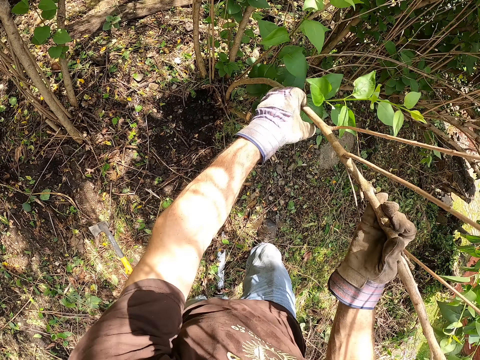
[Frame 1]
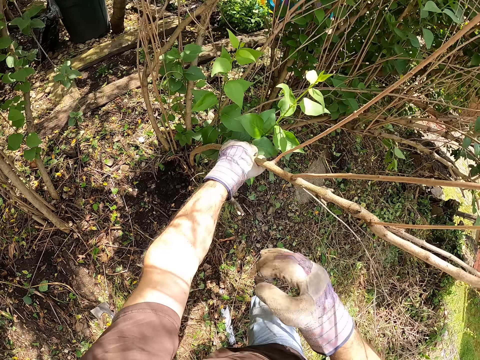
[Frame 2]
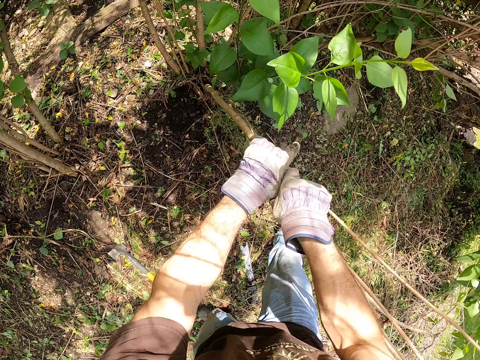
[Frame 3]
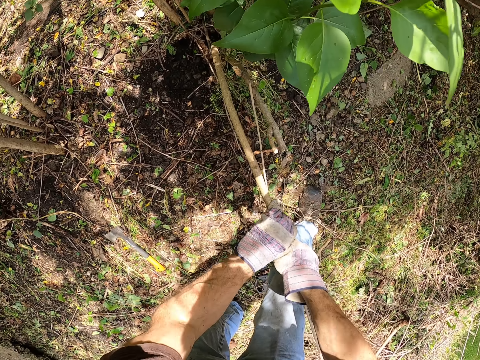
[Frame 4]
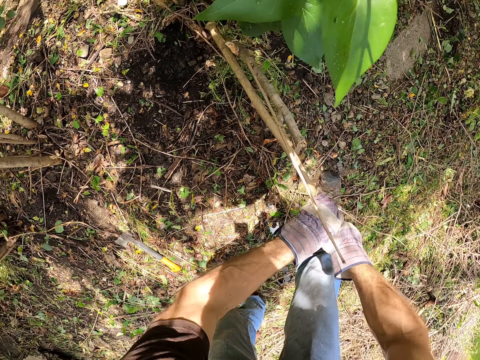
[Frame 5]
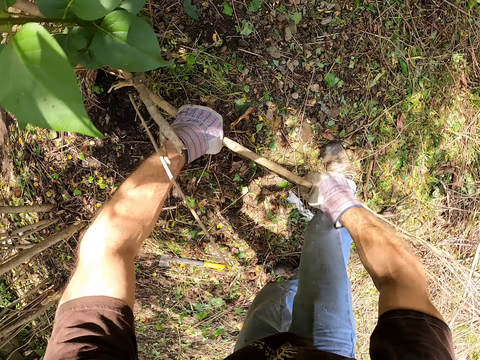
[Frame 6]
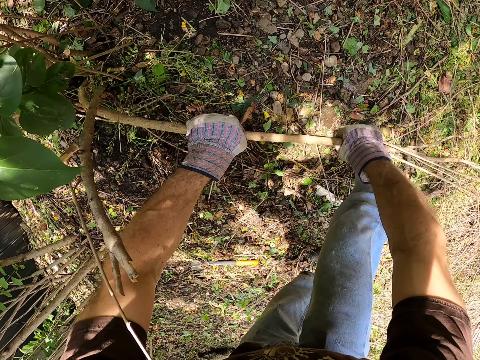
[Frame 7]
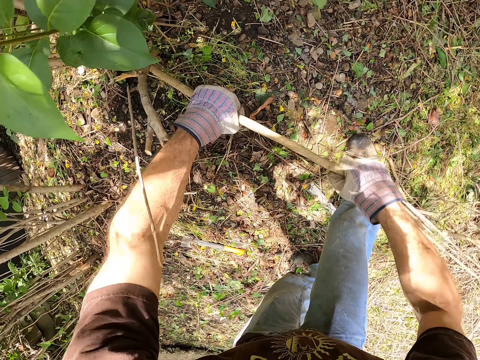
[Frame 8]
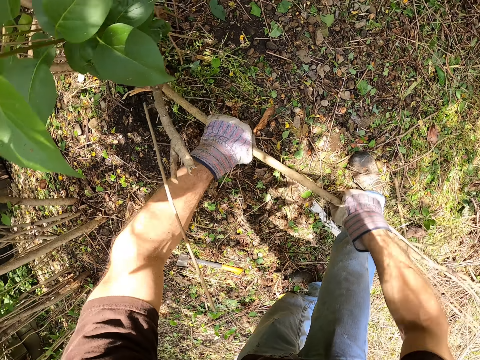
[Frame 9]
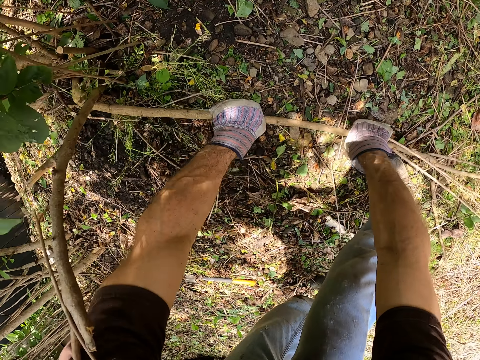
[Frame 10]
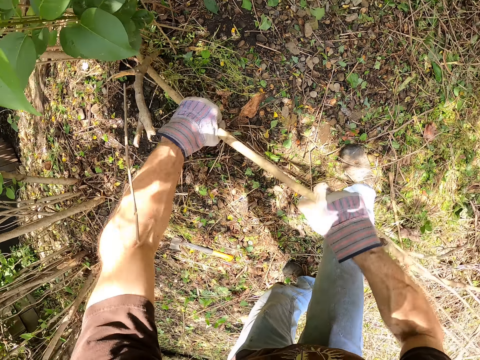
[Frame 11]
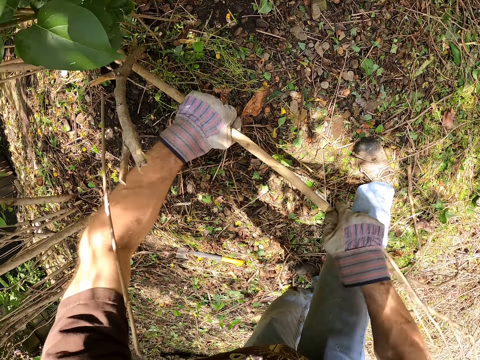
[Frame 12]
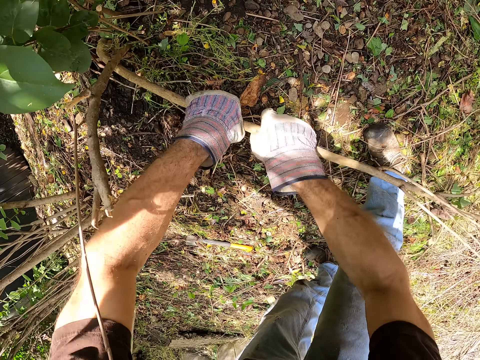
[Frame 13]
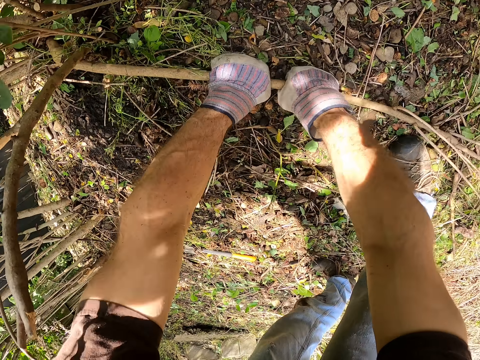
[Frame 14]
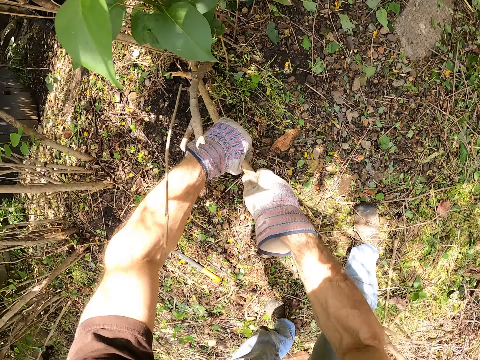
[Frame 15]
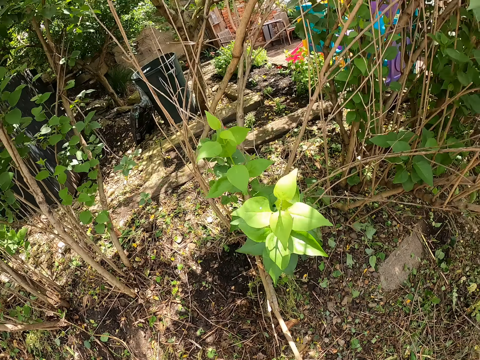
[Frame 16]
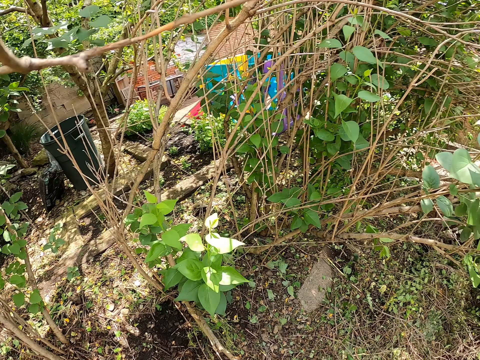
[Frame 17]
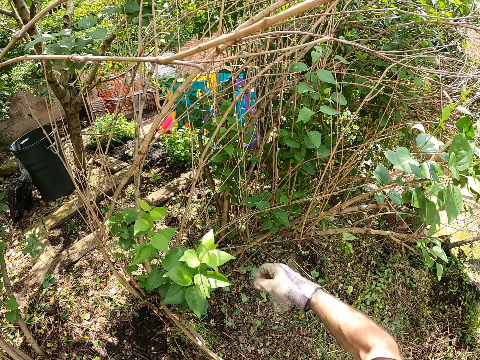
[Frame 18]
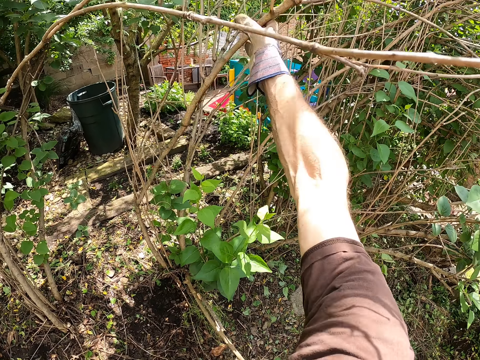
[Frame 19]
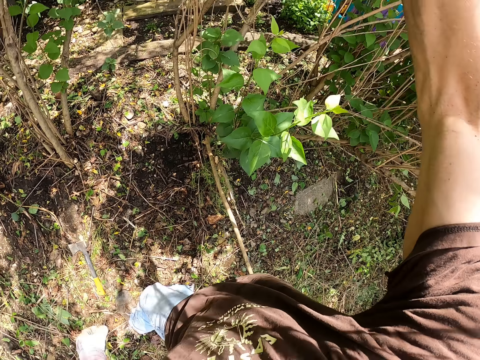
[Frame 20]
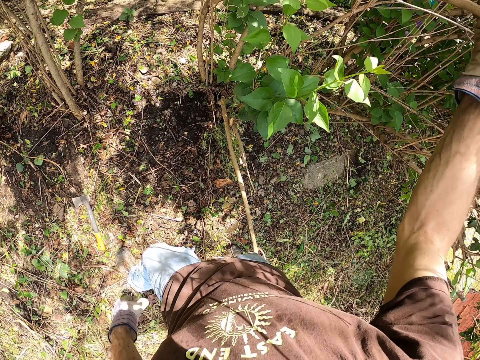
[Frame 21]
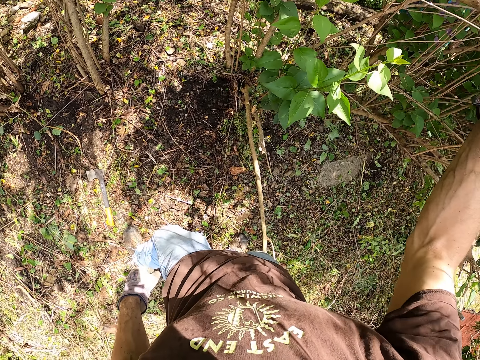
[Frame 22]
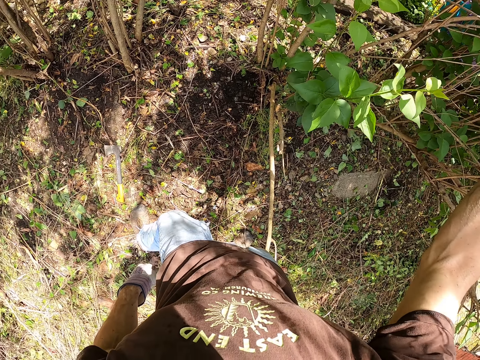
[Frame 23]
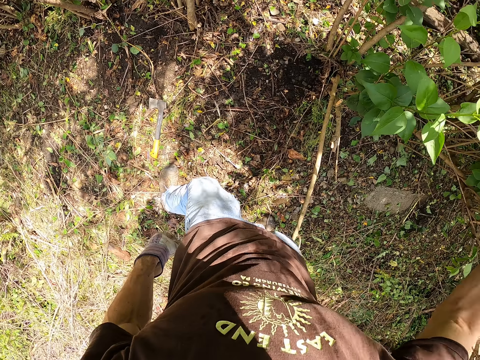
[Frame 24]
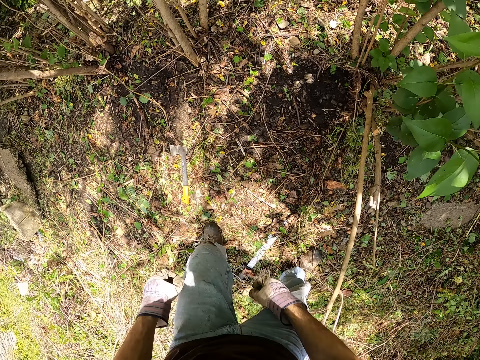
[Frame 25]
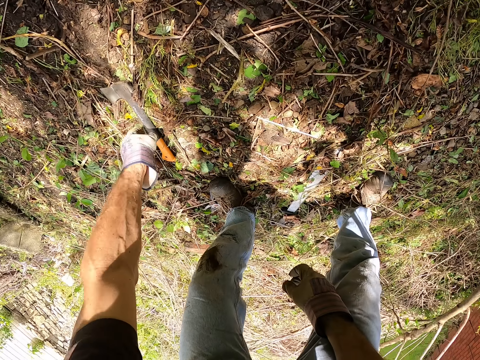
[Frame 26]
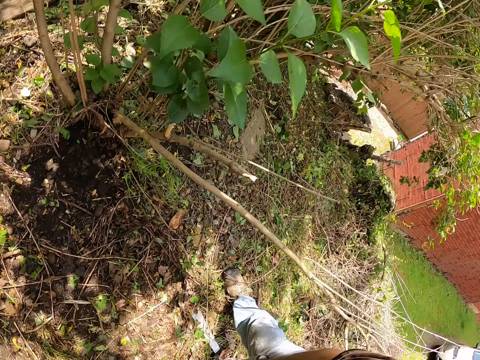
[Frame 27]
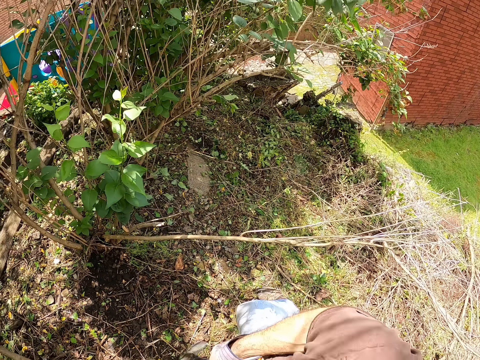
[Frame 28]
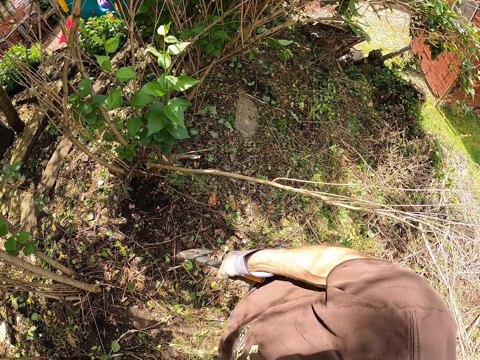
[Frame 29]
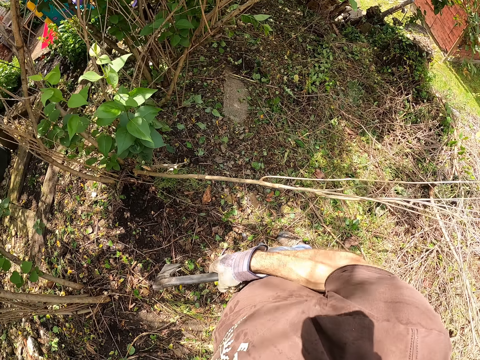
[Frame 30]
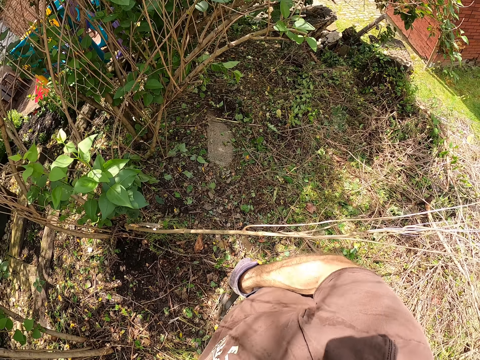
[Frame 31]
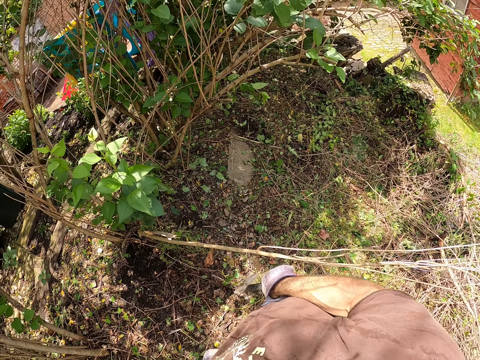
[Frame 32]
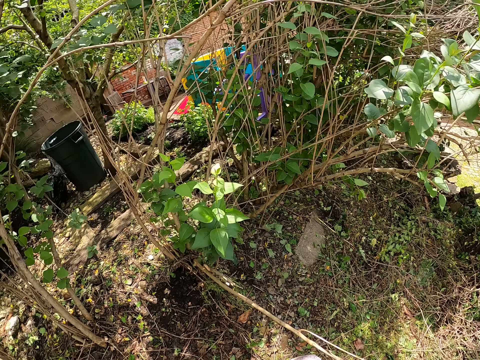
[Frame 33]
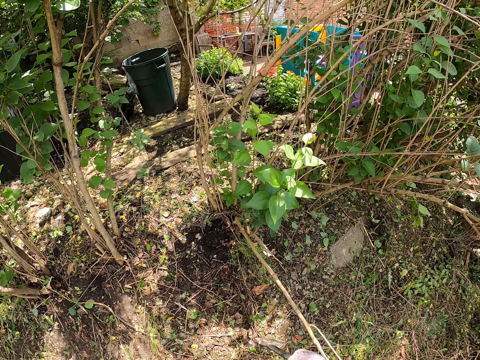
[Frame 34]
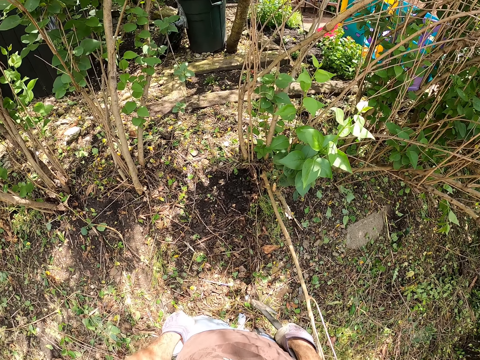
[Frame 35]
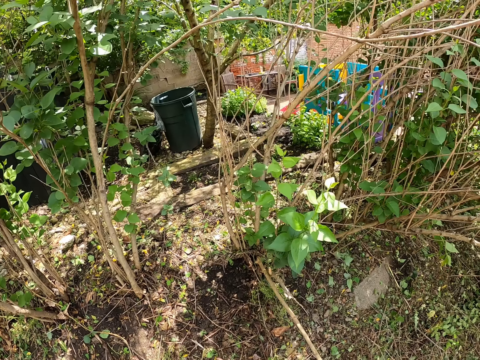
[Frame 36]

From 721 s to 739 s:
The camera wearer bends wood downwards. He breaks the sixth branch with his hands. He grabs a seventh branch with his right hand. He bends the wood. He moves his hand off the wood. He picks the axe on the floor with his left hand. He passes the axe to his right hand. He stares round at the woods in the bush.

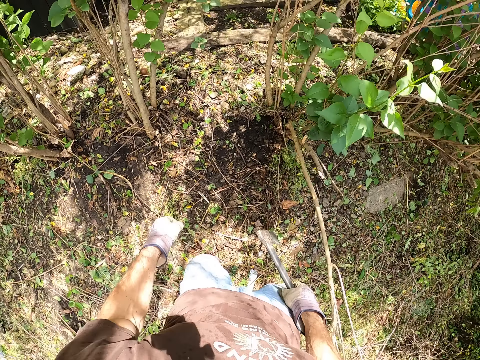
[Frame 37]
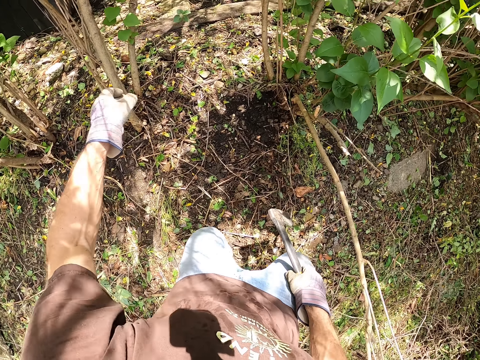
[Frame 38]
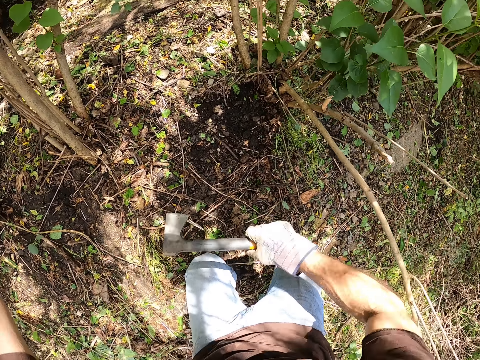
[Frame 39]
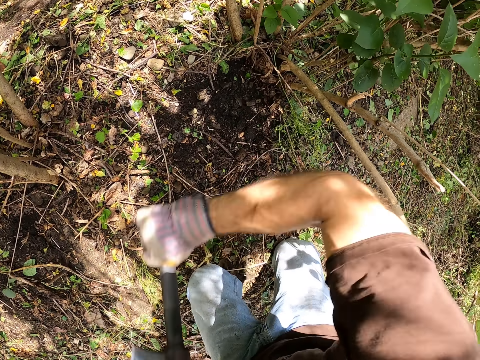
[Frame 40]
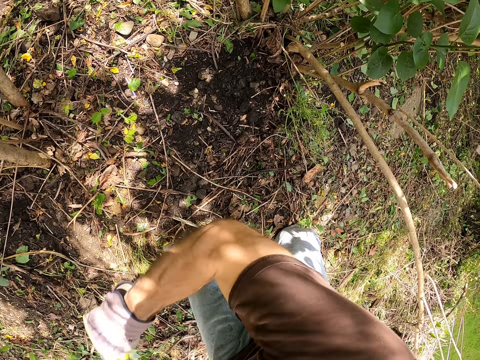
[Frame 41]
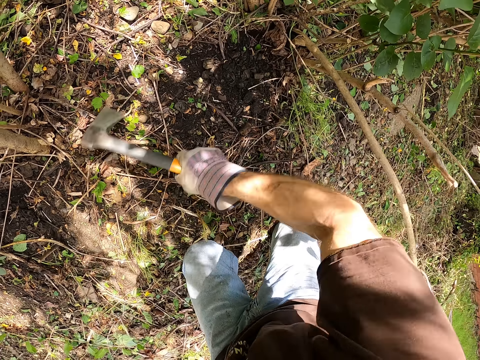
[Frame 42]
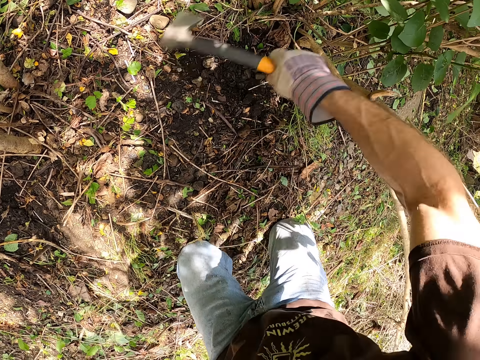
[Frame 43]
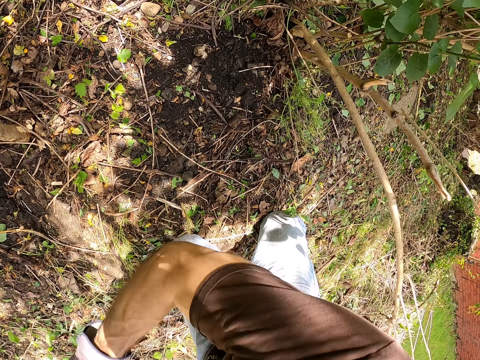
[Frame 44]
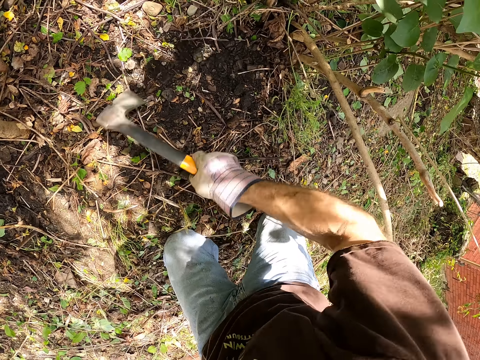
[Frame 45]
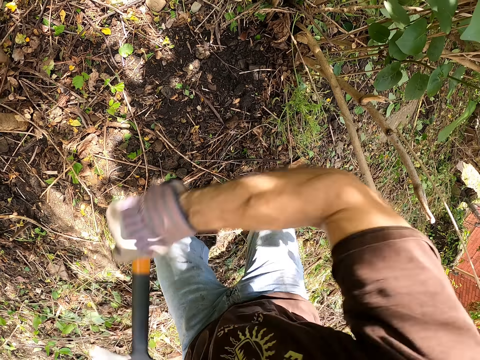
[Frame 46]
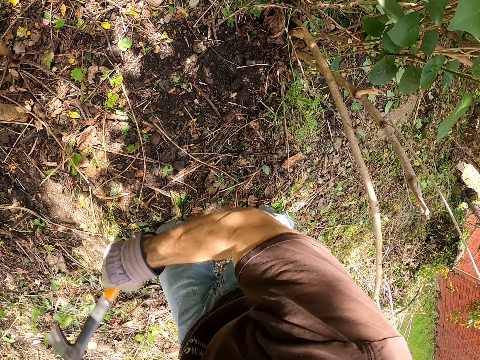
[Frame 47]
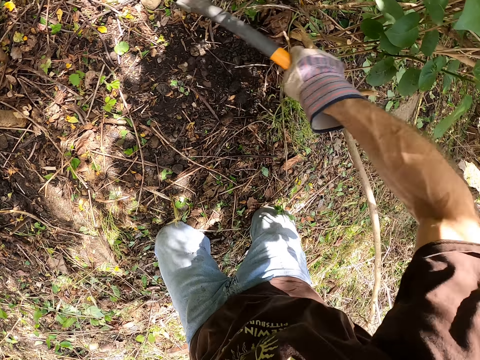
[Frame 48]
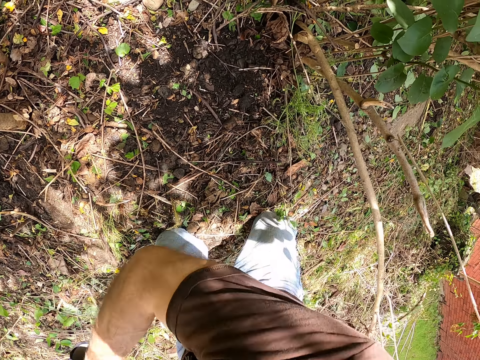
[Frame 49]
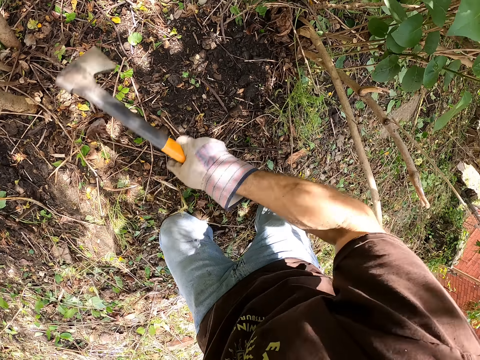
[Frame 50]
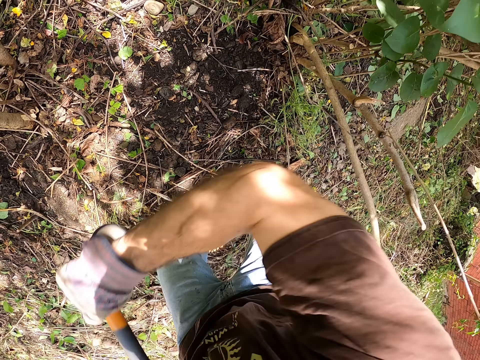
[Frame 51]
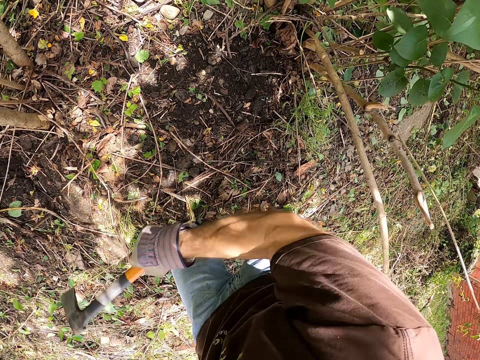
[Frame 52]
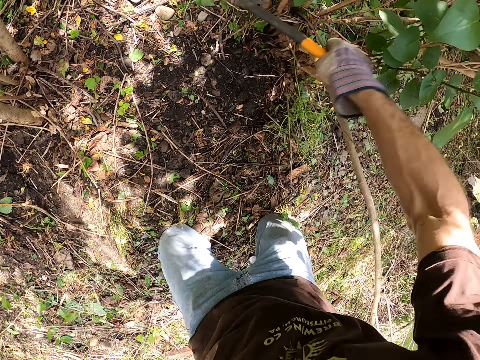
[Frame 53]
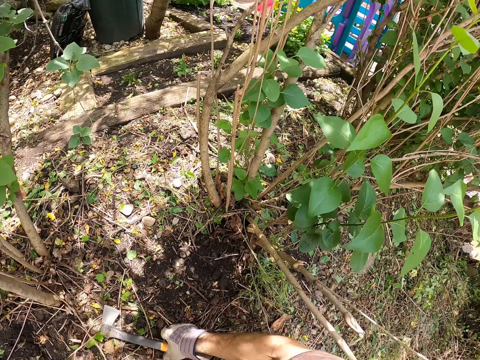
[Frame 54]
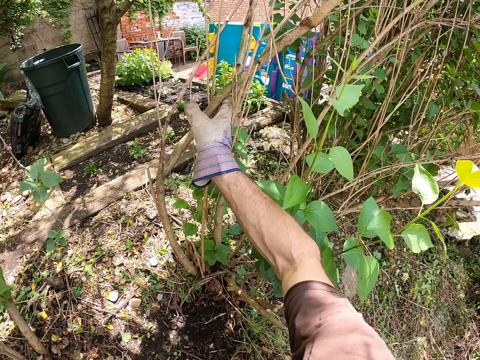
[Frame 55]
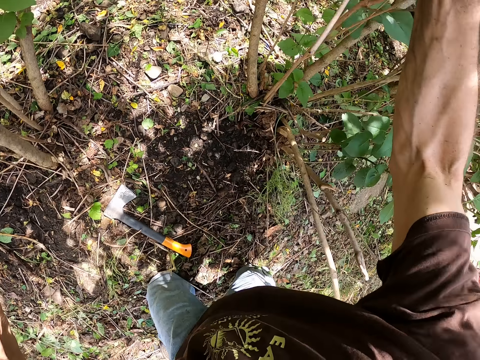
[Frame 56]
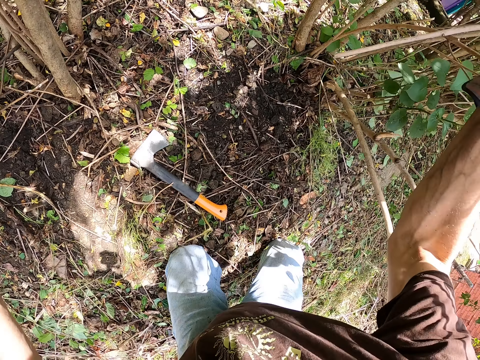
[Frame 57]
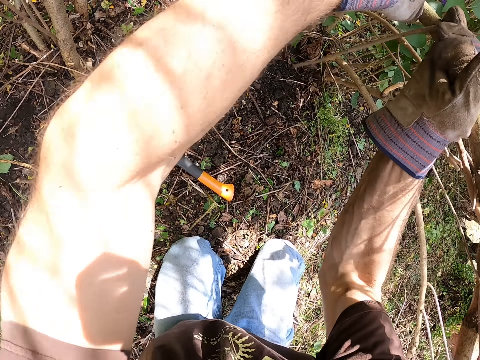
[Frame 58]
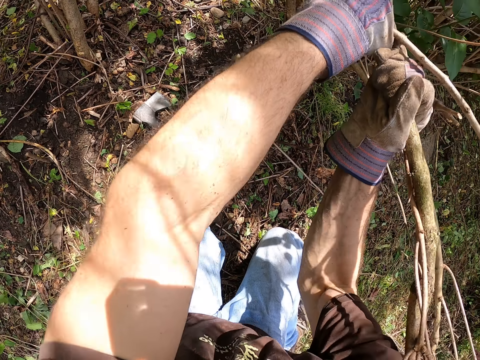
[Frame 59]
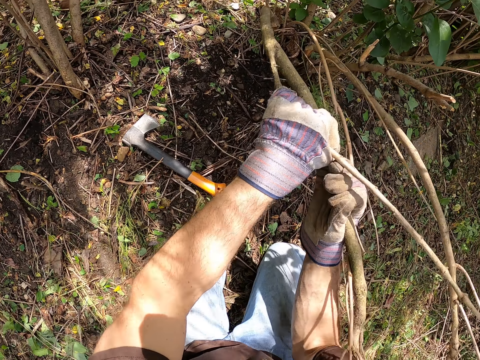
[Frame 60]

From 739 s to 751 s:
The camera wearer stretches his hand to wood in the bush. He cuts the tree branch with the axe in his right hand. He passes the axe to his left hand. He bends the wood down. He holds the tree branch with his right hand. He drops the axe on the floor with his left hand. He breaks the tree branch with his hands.
